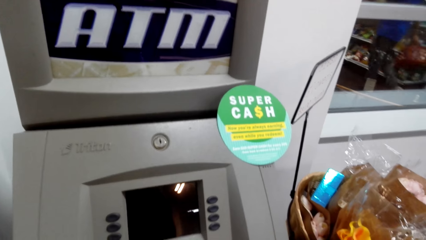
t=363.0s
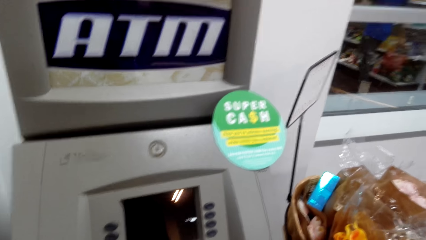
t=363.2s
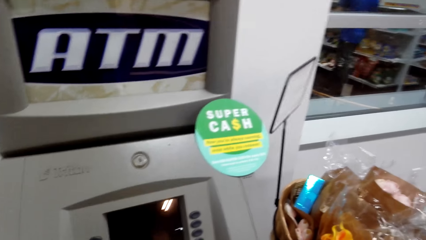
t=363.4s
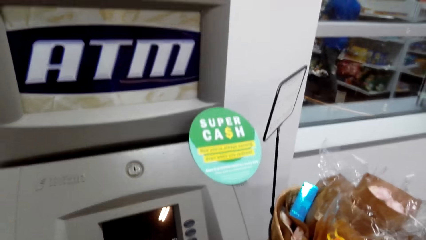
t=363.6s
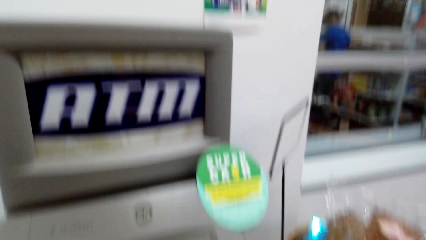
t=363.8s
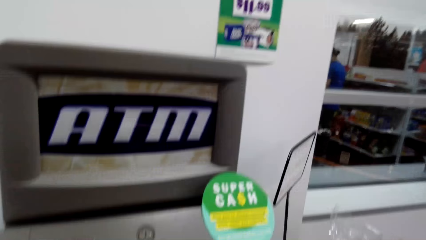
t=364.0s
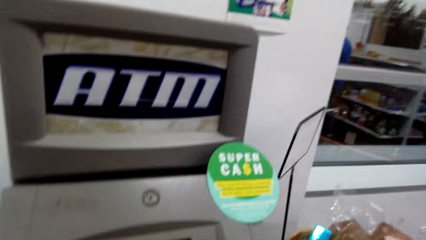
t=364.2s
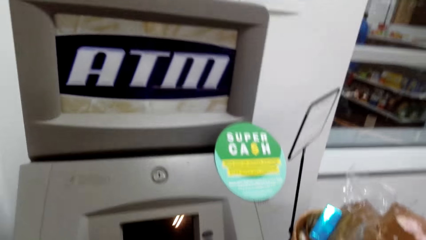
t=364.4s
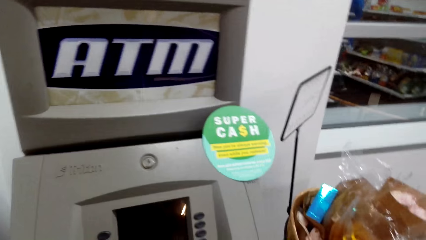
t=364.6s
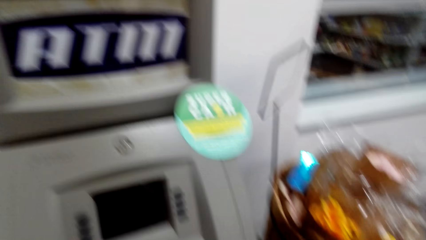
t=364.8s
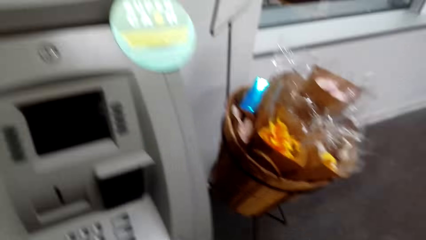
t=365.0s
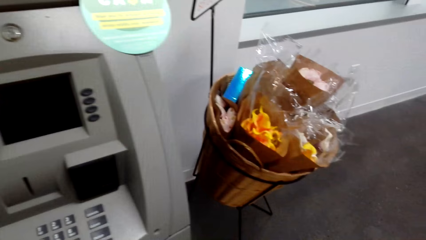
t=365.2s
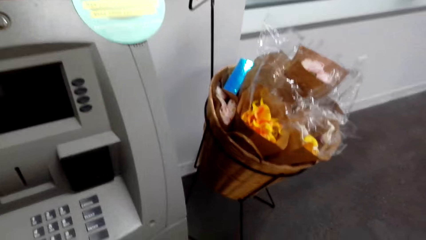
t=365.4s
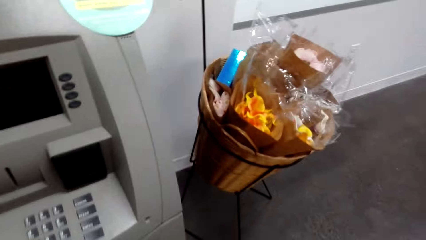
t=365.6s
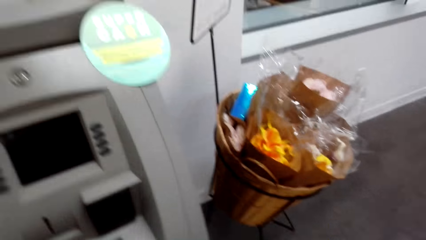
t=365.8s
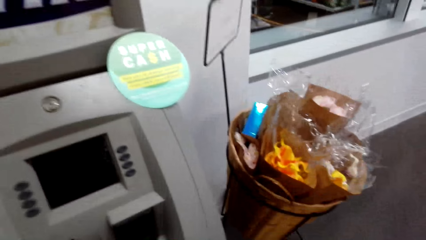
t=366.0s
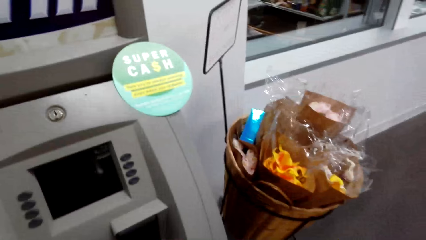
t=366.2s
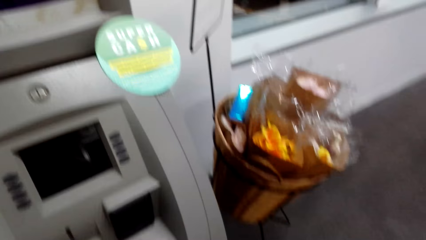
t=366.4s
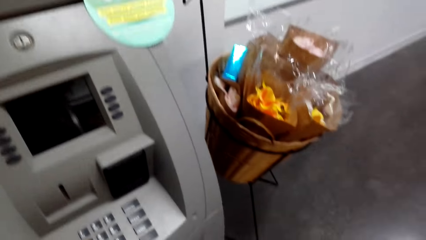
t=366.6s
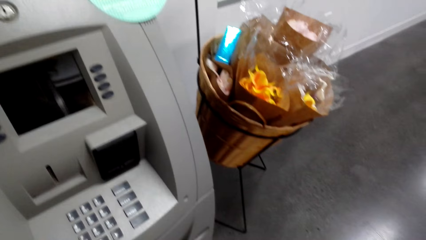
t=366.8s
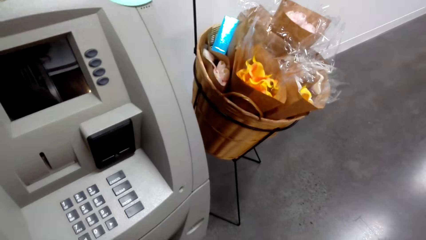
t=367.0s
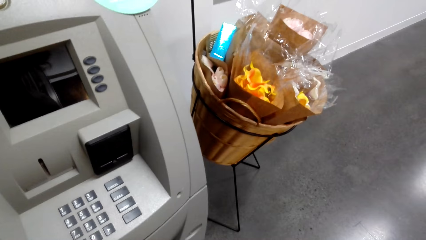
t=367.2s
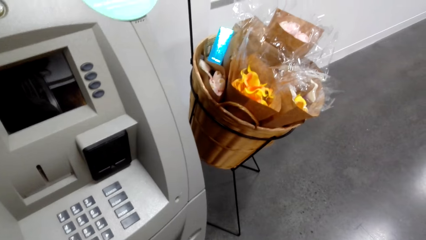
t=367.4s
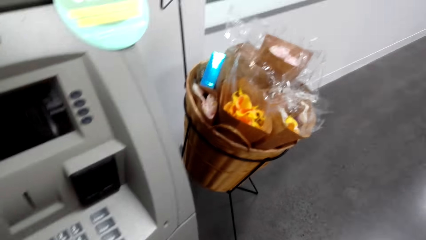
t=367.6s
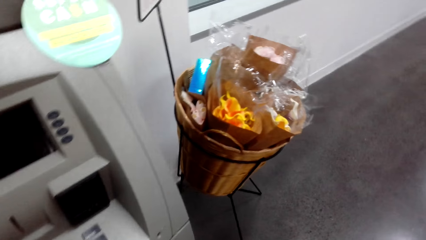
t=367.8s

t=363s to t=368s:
The camera wearer looks around.

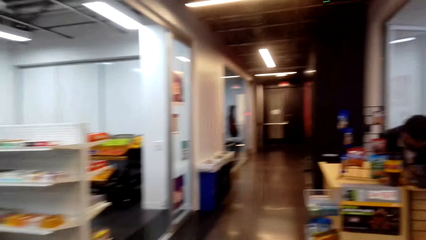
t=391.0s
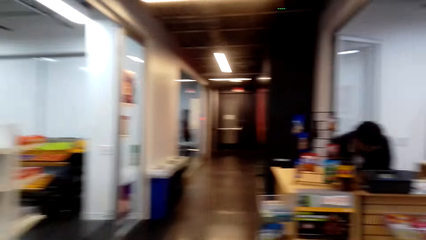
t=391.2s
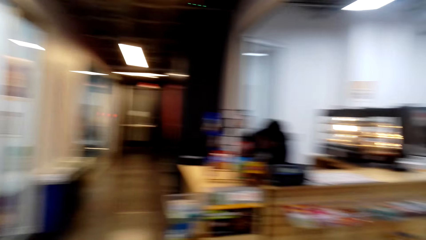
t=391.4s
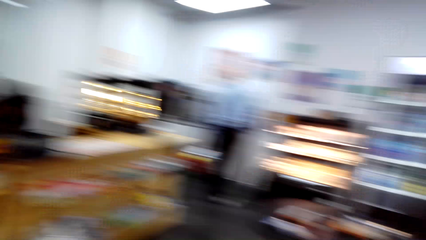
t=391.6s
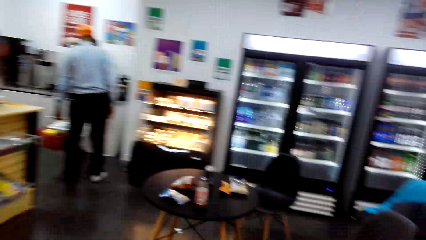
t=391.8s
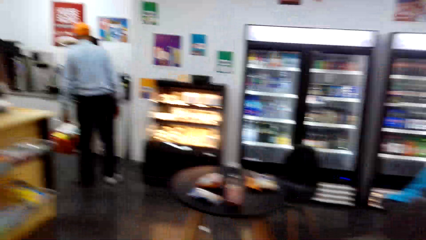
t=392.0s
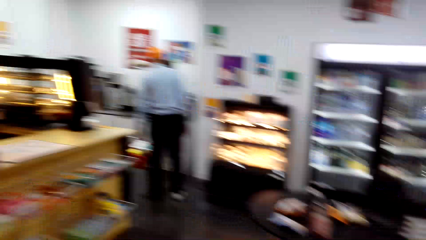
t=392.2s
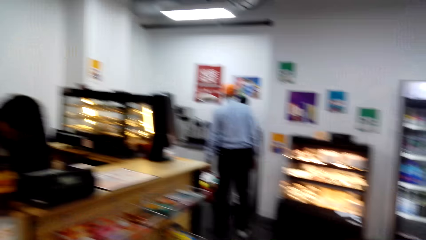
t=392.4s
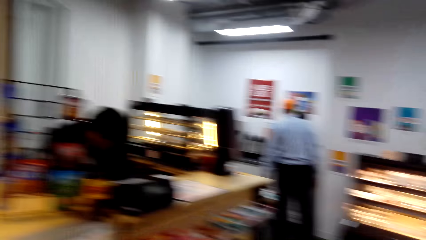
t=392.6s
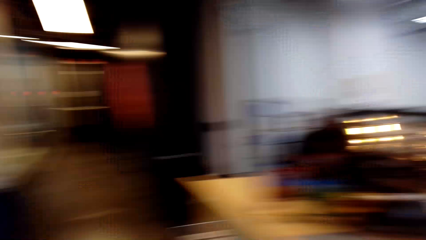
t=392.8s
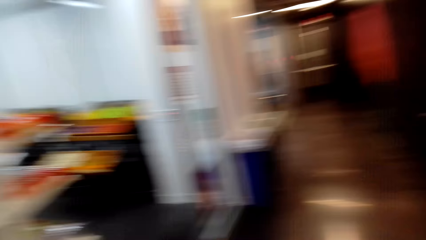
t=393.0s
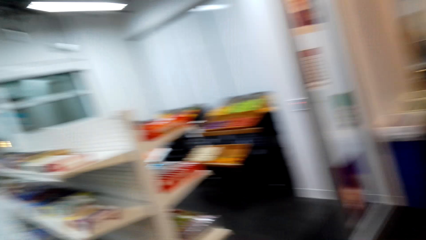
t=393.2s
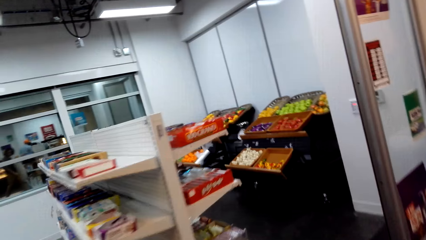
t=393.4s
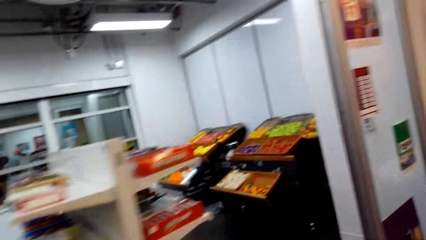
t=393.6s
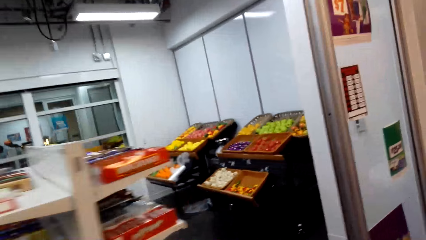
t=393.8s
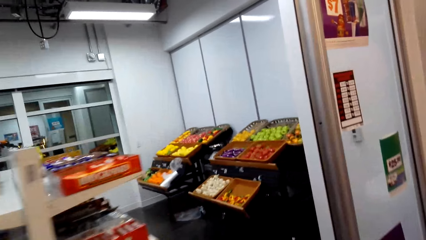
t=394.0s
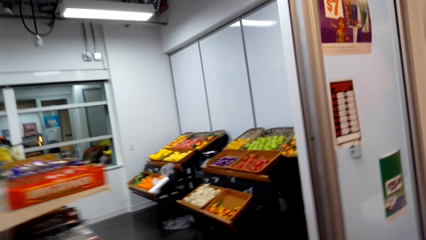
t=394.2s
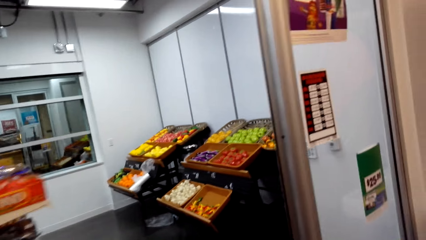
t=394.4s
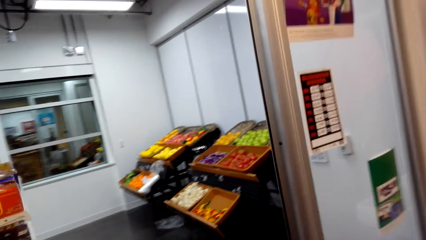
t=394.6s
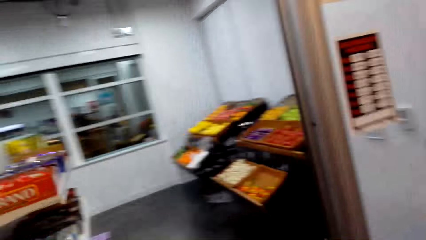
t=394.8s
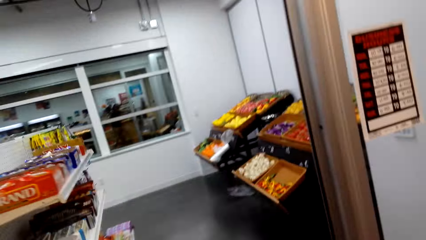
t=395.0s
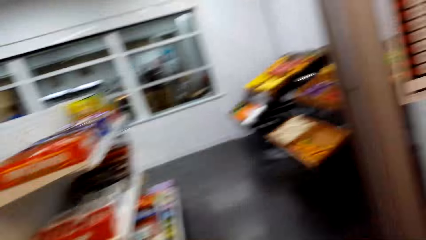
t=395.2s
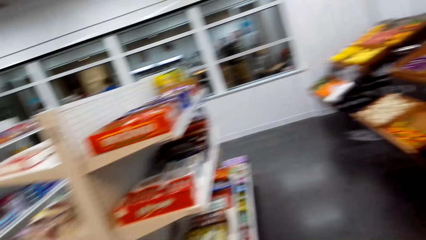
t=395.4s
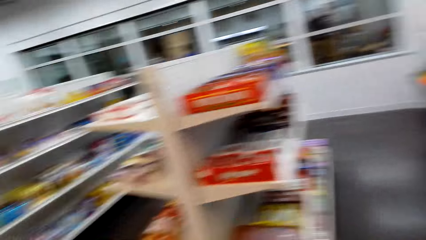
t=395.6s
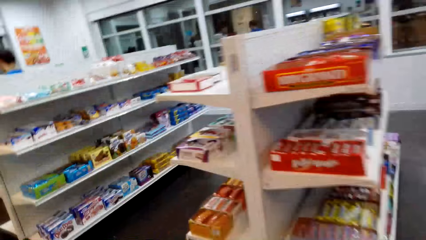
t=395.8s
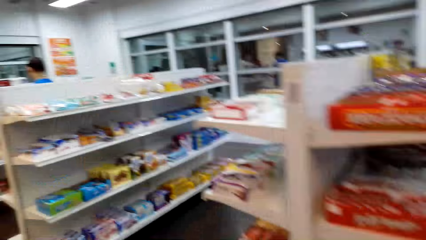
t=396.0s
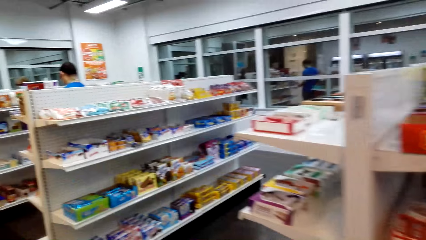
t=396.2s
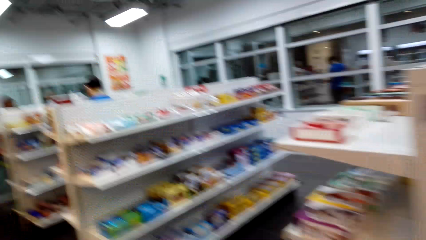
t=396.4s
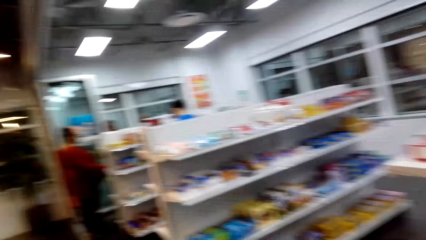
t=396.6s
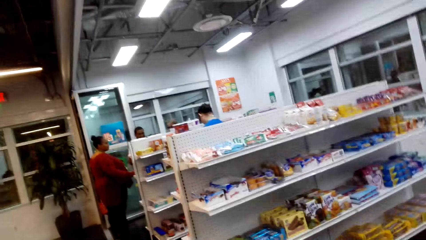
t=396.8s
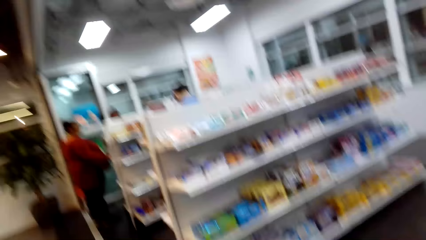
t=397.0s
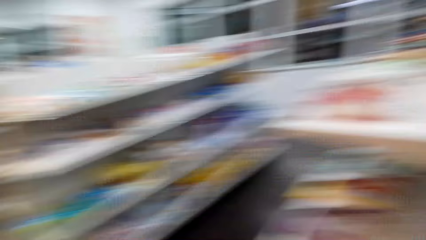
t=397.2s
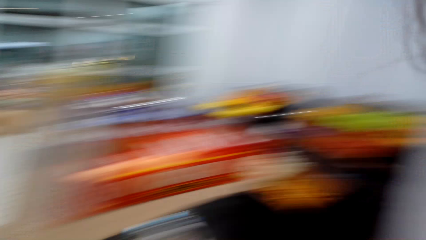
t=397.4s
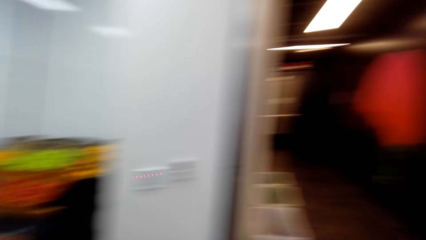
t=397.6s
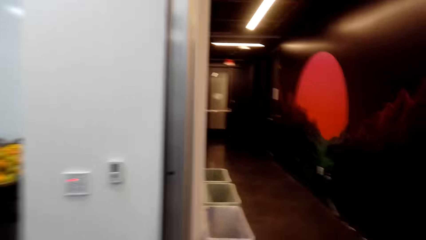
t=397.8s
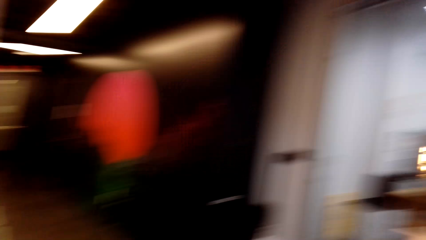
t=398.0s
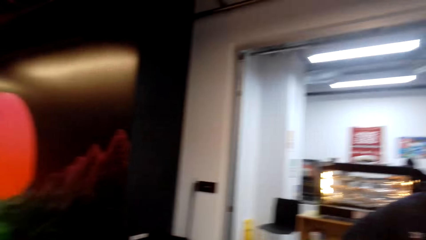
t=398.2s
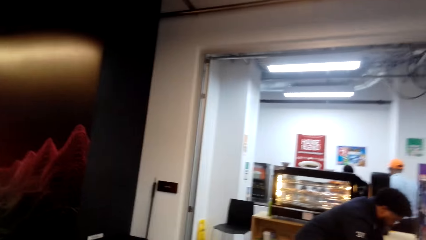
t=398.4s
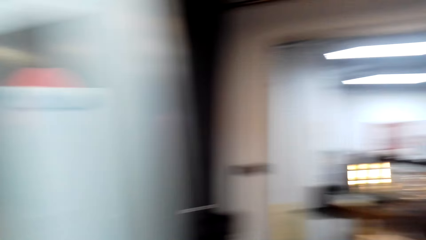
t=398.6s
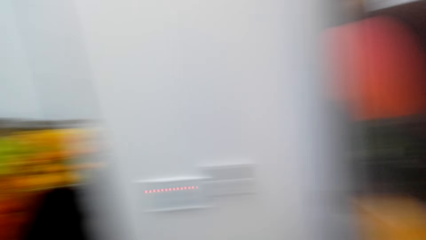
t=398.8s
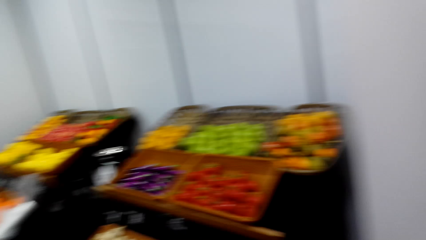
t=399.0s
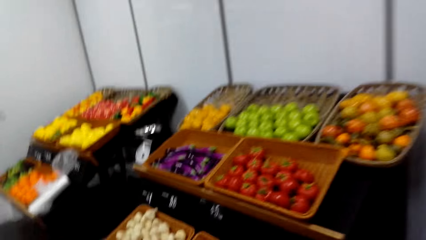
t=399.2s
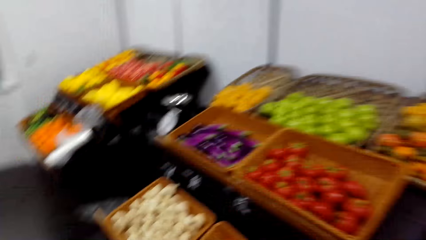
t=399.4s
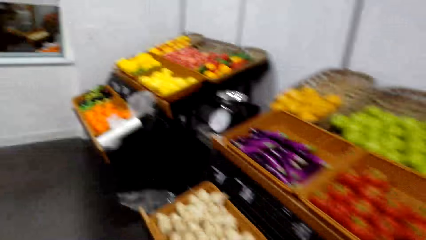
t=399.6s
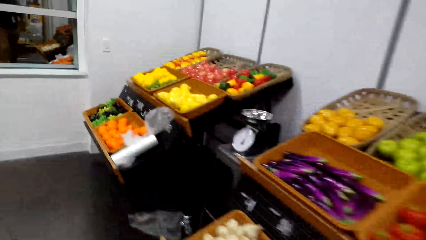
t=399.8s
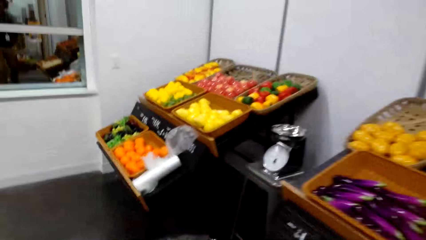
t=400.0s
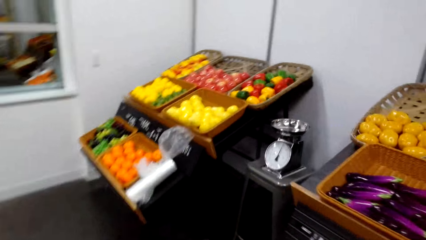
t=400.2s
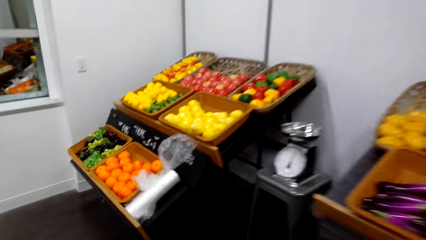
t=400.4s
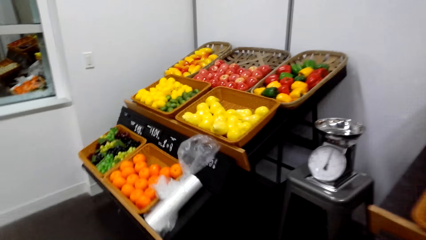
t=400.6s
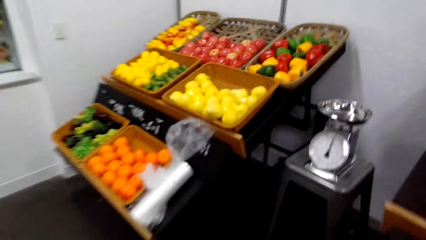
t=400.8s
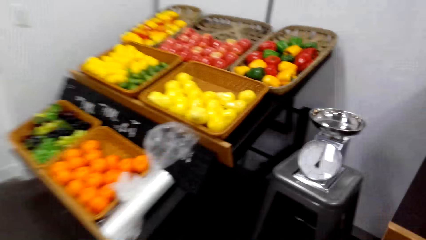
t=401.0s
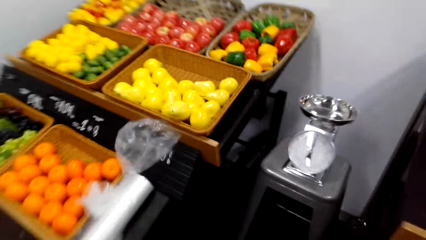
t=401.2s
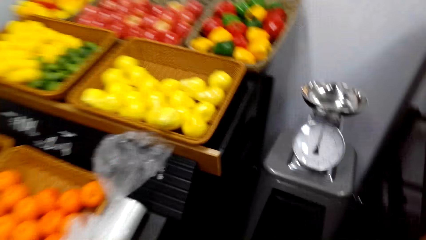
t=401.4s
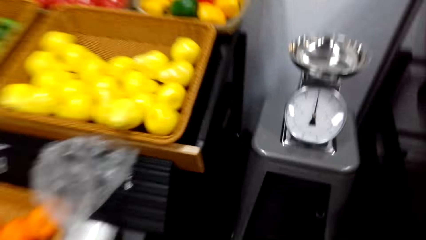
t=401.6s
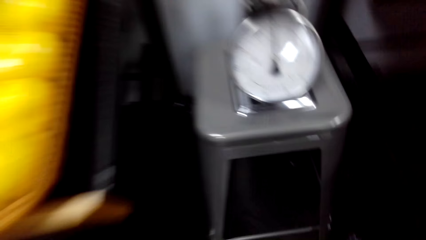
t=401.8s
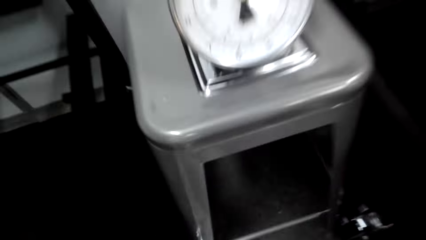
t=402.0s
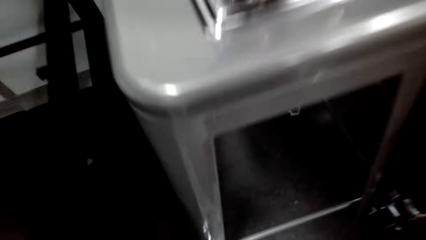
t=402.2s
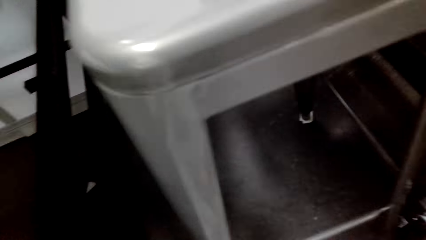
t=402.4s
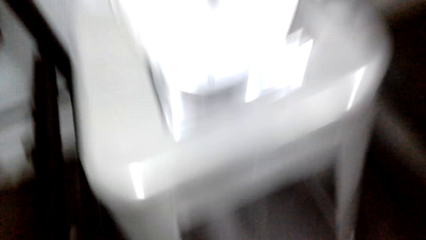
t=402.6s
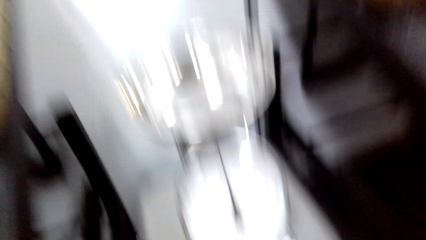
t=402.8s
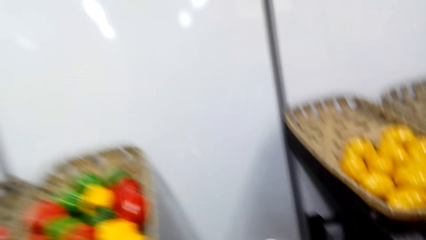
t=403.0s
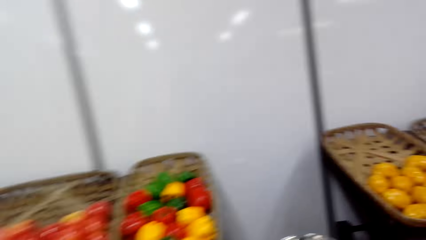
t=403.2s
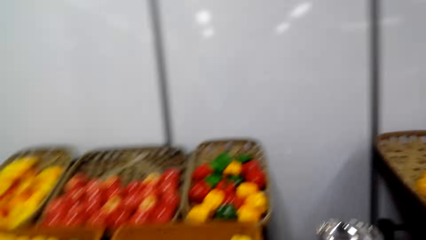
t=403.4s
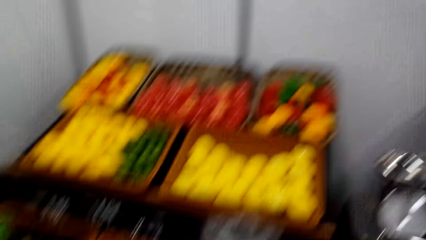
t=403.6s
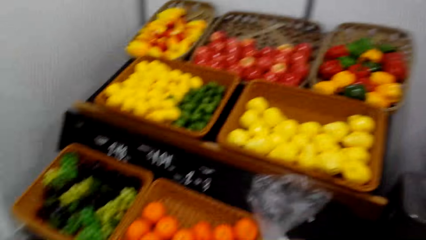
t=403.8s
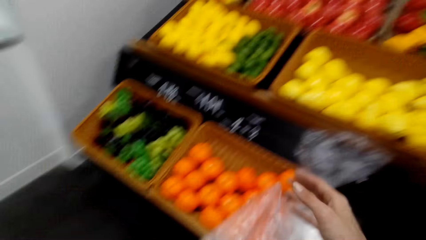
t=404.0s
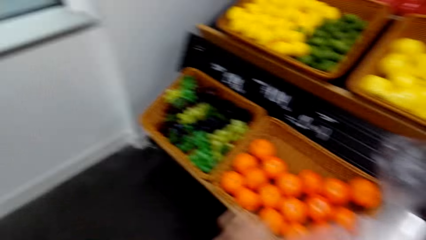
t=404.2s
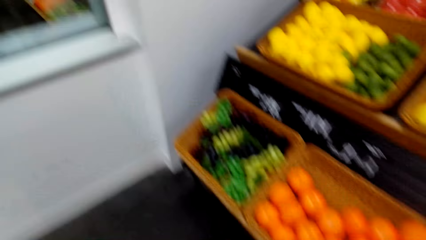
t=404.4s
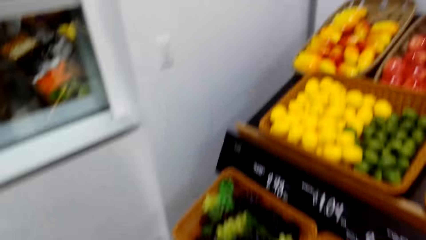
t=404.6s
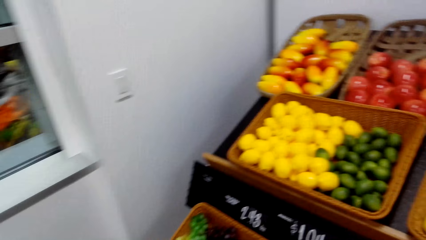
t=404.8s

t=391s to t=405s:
The camera wearer looks around the supermarket. They pick plastic paper. They open the plastic paper.
